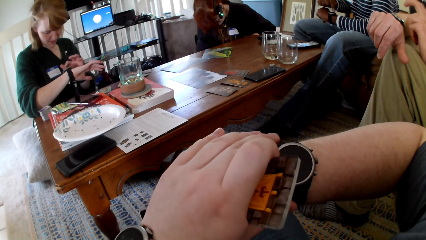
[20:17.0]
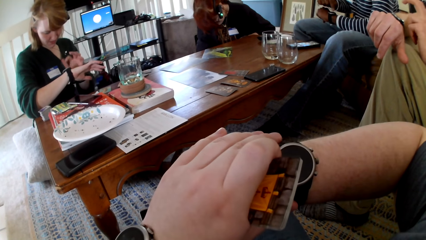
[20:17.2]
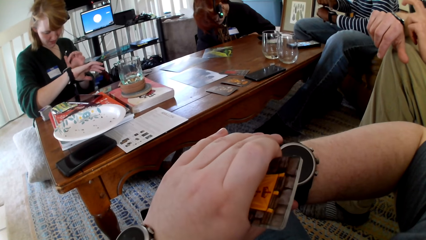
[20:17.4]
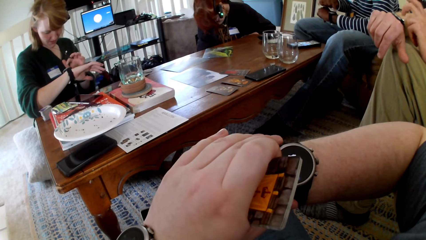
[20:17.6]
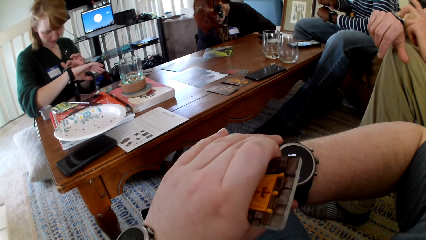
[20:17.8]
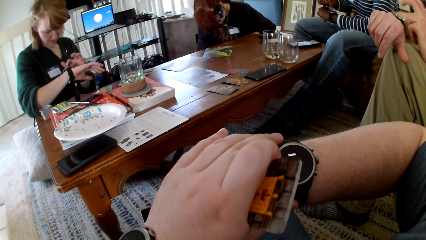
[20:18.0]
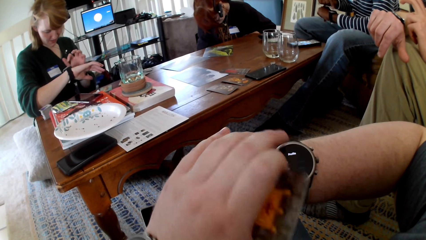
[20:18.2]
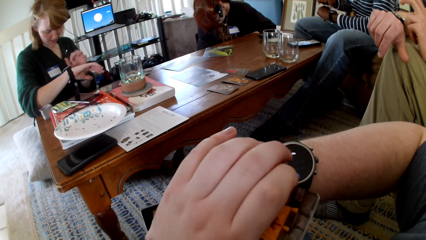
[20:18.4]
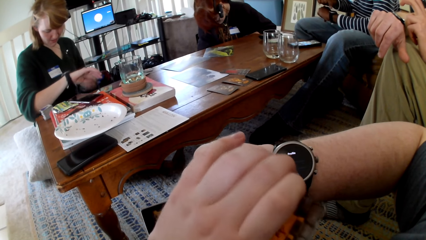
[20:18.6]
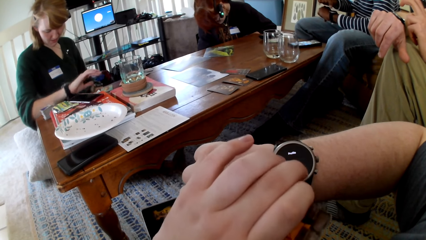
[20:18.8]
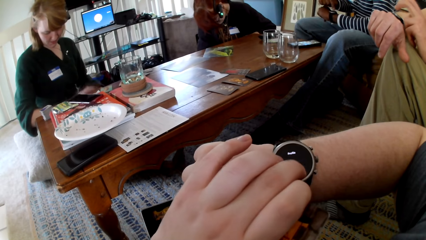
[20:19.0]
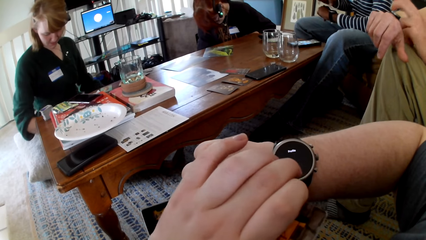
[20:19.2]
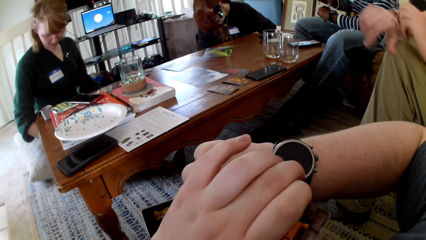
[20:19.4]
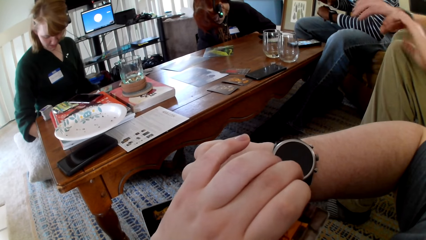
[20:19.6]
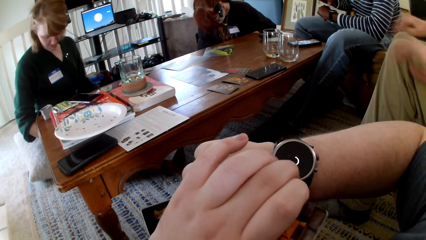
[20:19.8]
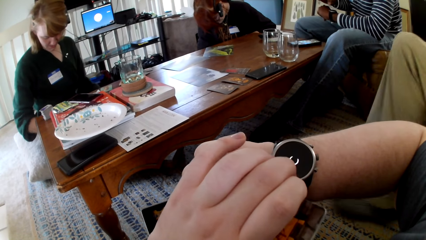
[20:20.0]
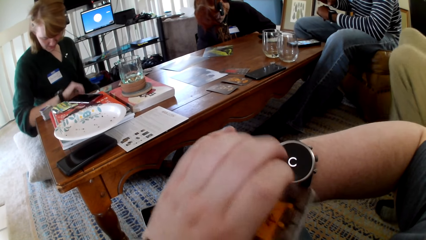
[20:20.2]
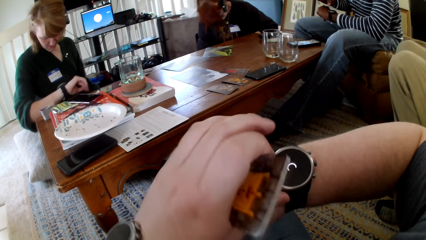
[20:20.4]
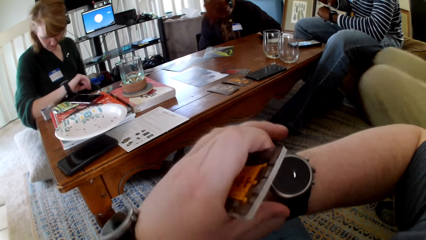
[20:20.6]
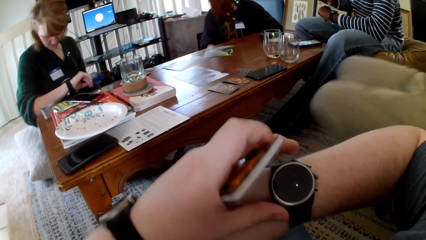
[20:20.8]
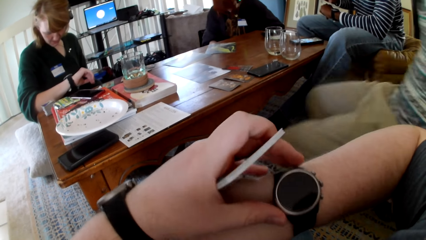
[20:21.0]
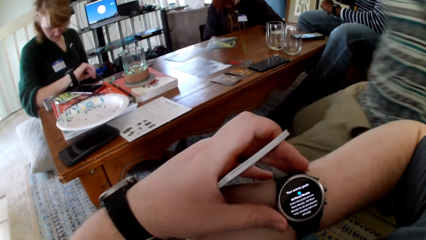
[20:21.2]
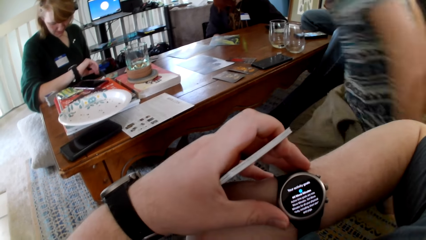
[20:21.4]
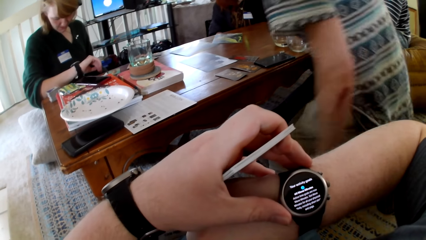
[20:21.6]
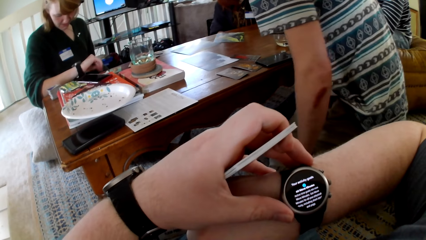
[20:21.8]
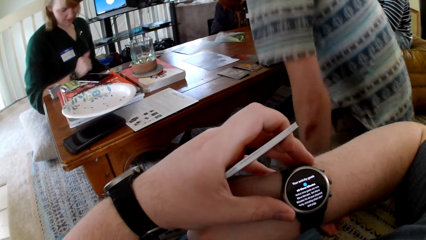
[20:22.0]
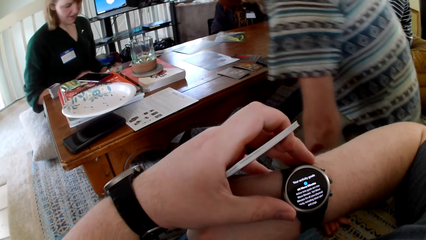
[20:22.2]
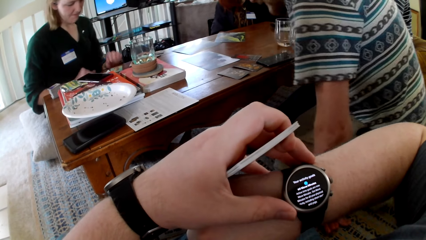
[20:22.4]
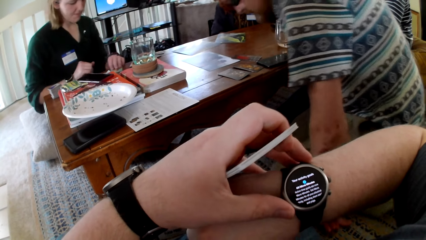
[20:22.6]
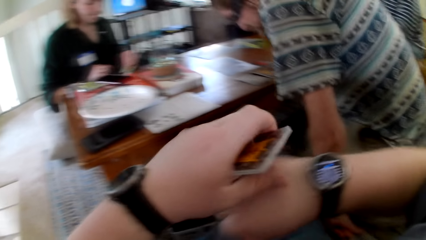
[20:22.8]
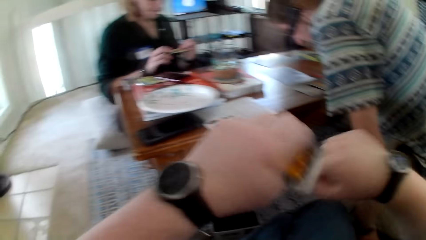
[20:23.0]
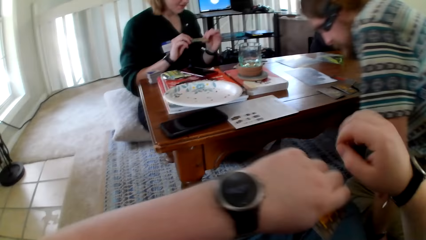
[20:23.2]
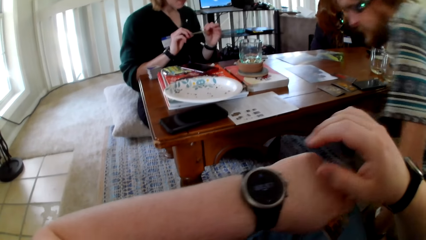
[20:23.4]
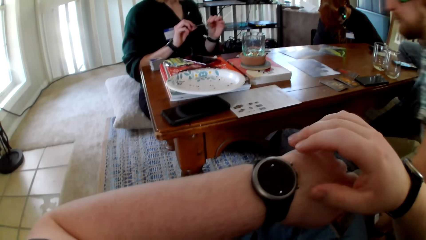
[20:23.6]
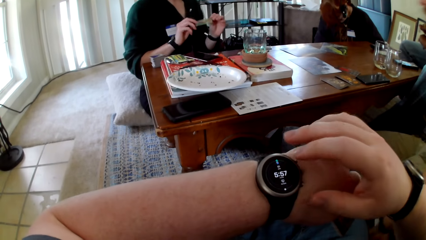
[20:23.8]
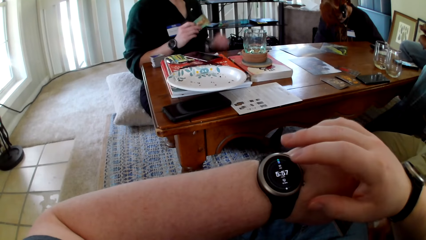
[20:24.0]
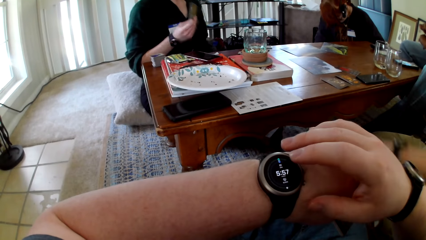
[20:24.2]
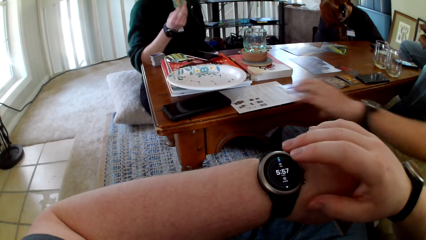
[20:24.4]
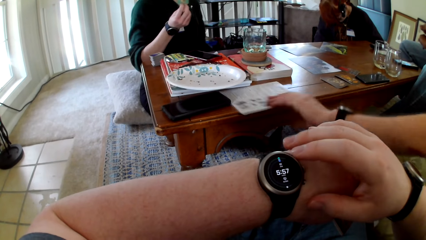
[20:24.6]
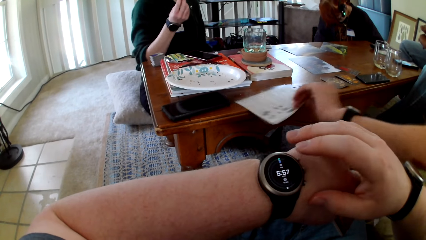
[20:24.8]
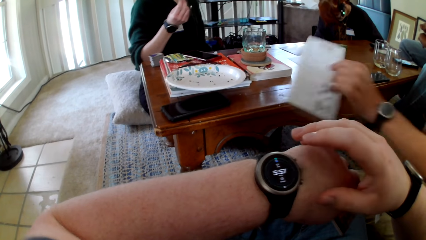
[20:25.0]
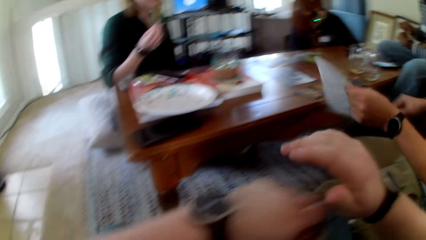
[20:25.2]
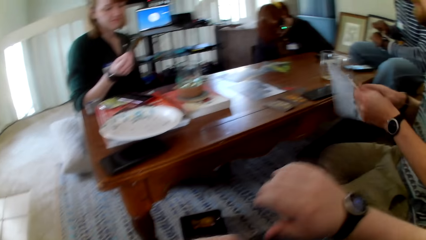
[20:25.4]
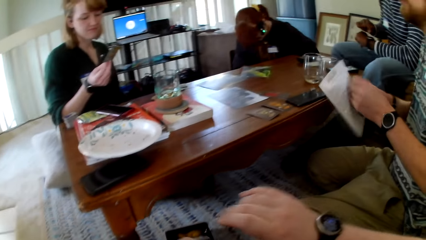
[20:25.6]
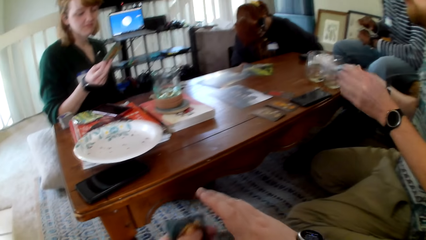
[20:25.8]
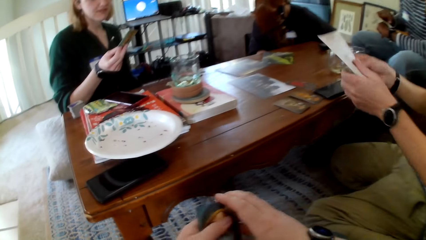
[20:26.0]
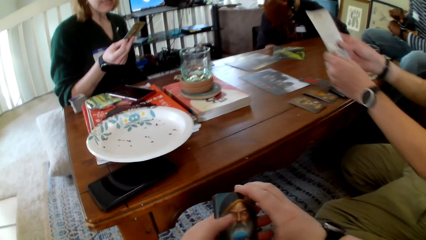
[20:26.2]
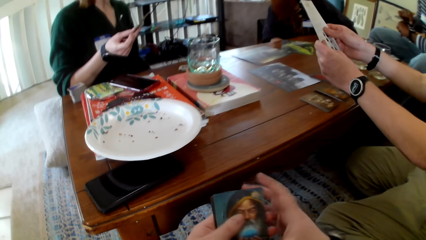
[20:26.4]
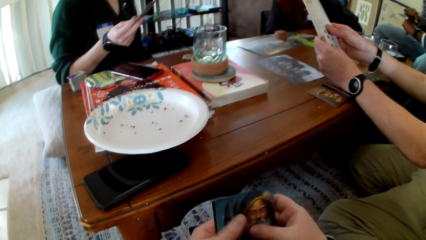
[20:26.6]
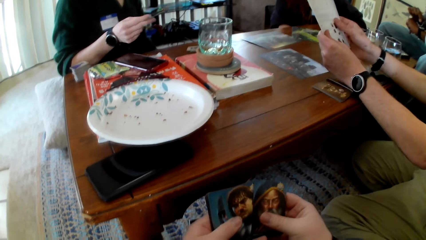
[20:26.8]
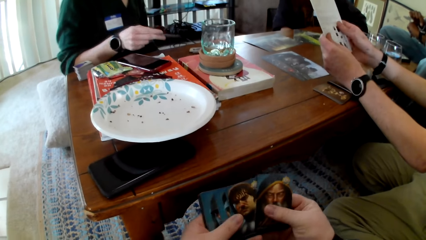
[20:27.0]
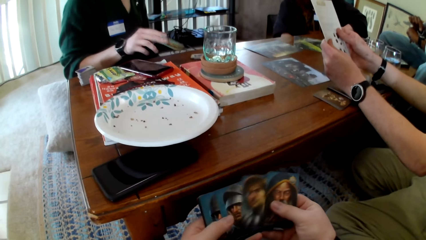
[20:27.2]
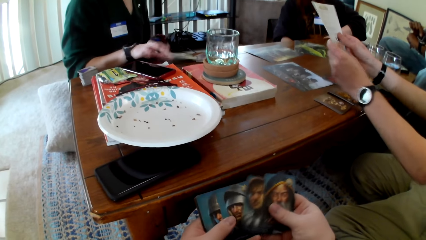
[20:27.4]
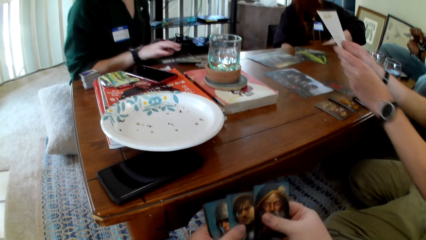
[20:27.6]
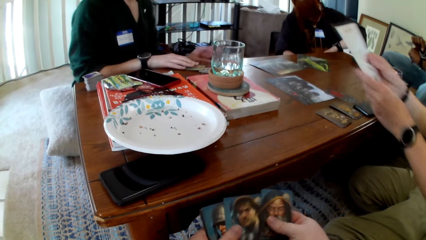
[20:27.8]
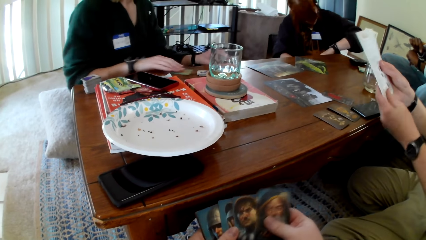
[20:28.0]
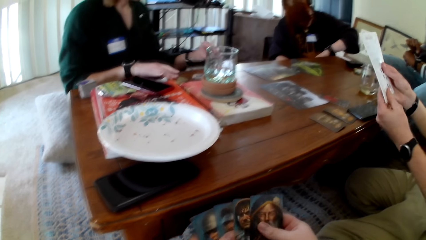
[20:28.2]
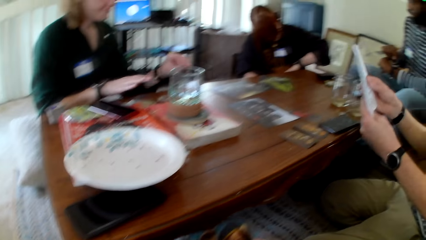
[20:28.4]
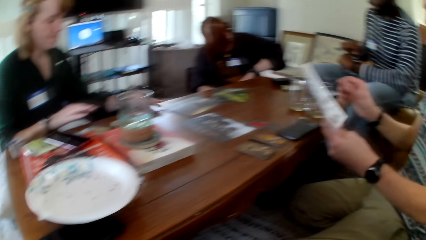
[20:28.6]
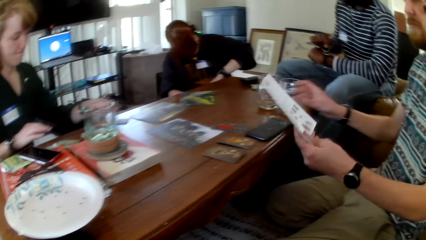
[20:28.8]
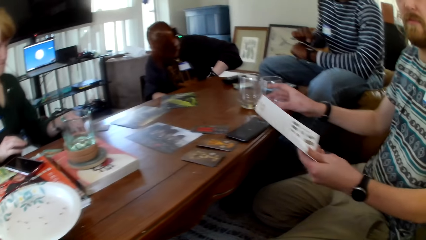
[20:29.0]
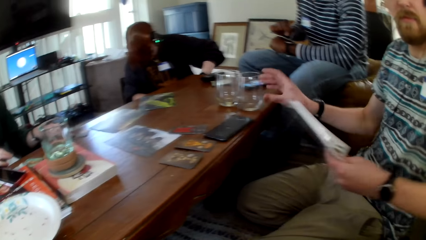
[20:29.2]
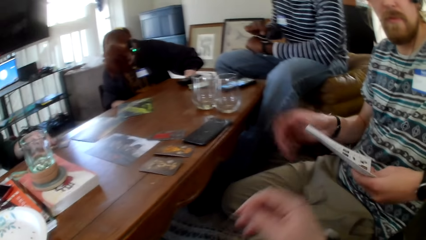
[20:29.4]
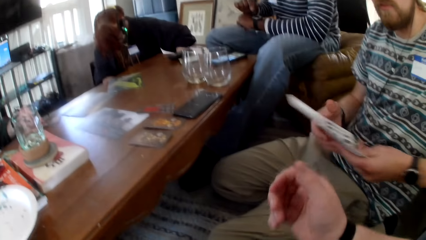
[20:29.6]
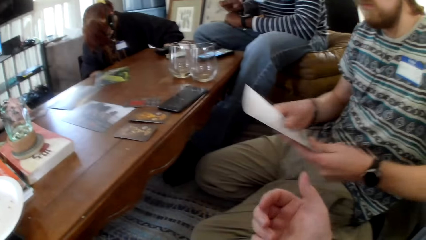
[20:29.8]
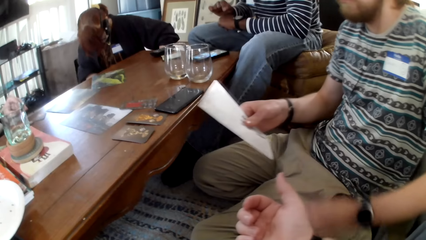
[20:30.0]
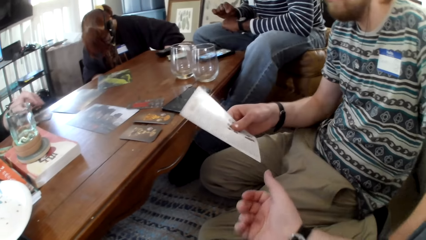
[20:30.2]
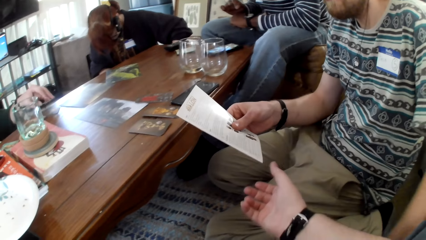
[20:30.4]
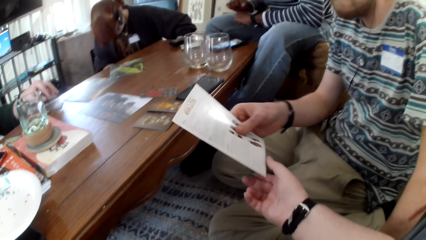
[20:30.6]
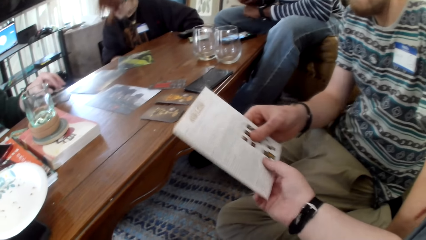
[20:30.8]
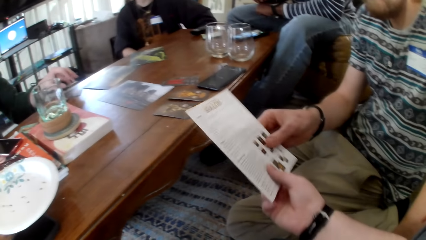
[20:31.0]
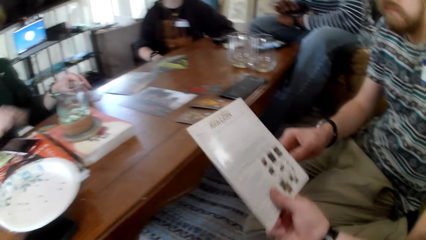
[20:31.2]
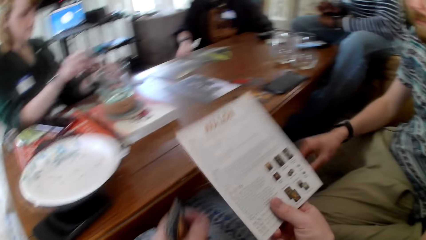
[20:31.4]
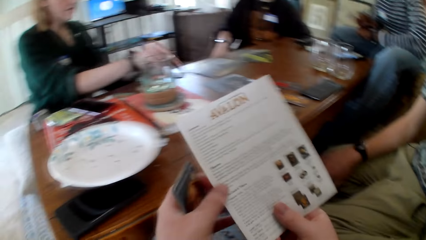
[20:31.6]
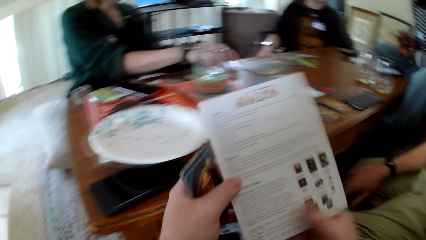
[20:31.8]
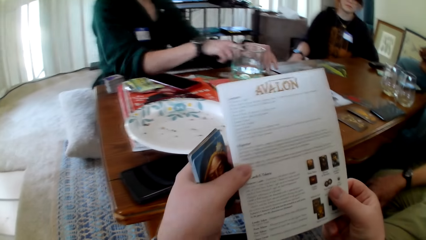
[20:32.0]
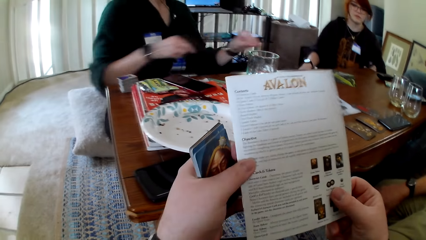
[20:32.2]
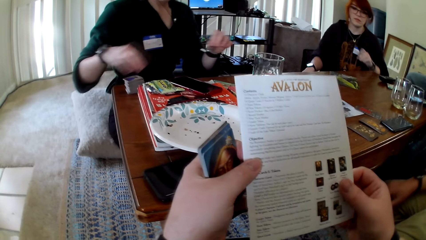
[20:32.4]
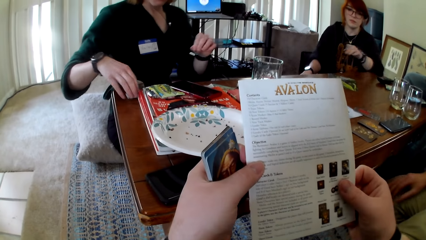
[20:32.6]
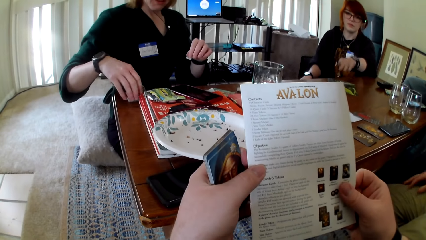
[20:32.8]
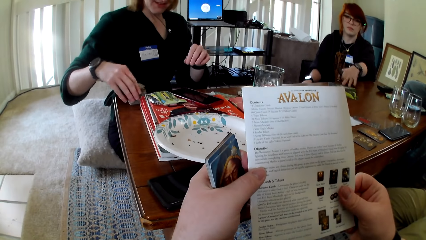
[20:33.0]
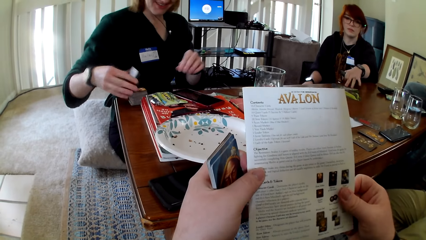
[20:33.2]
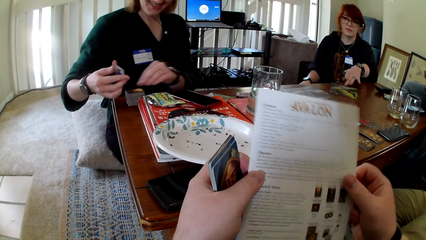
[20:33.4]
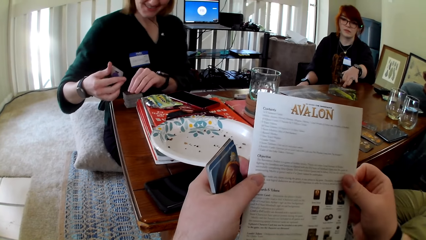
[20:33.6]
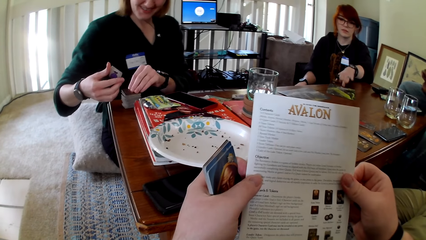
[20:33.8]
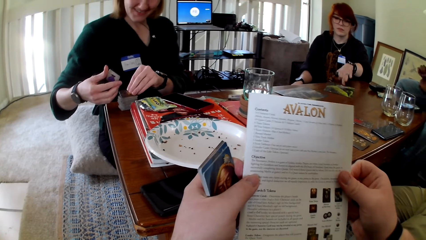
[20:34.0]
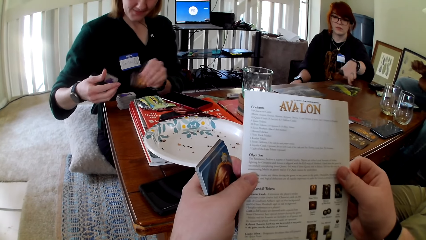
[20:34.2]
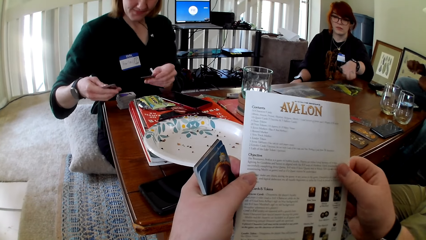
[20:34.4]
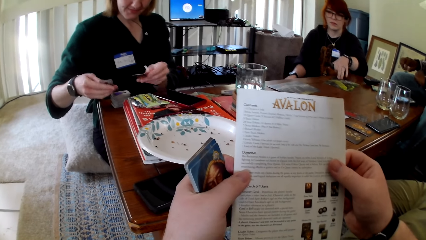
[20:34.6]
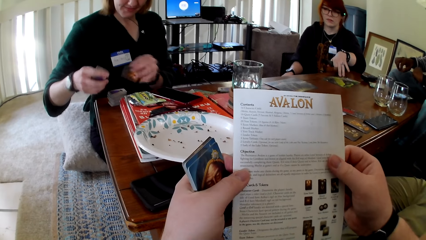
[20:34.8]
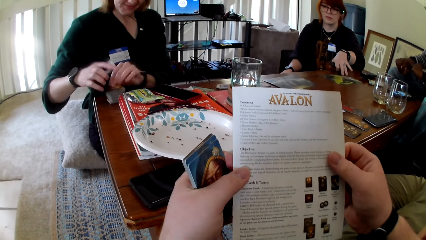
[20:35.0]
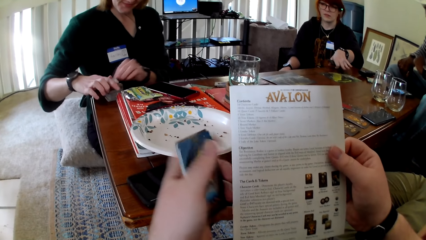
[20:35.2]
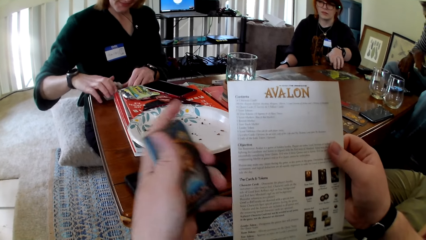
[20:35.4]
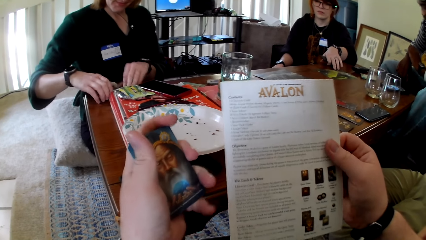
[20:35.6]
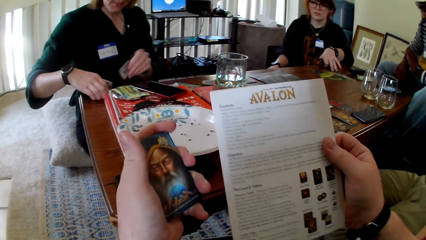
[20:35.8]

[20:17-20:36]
A man stands up. A woman pulls her hand off the watch. The man sits on the chair. The camera wearer touches the watch and checks the watch. The woman picks up a card. The camera wearer operates the watch. The man picks up a pamphlet. The woman looks at the card. The man holds the pamphlet with both hands. A person touches a book. The camera wearer checks the cards. The man reads the pamphlet. The woman puts the card on the table. The camera wearer touches the cards and checks the cards. The person touches the book. Another man operates the watch. The camera wearer picks up the pamphlet. The first man hands the camera wearer the pamphlet. The camera wearer touches the book. They hold the pamphlet with both hands and read the pamphlet. The woman picks up the card. Another person touches the cards. Another woman pulls the picture.
